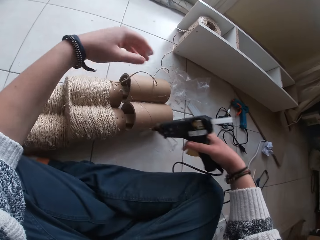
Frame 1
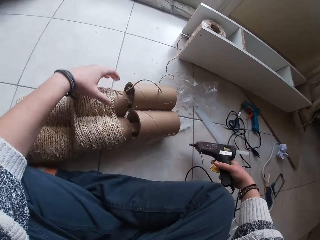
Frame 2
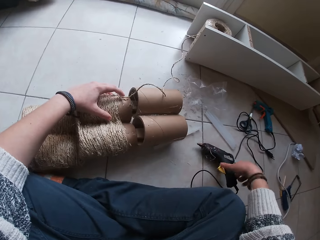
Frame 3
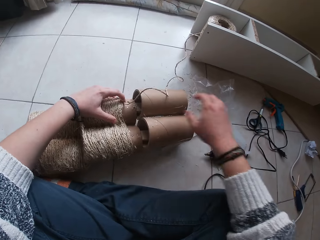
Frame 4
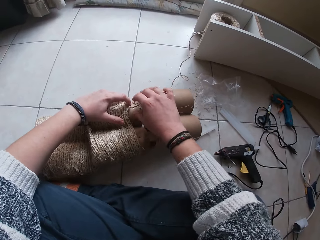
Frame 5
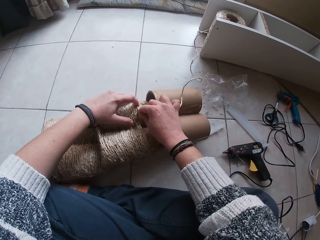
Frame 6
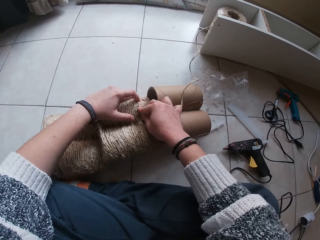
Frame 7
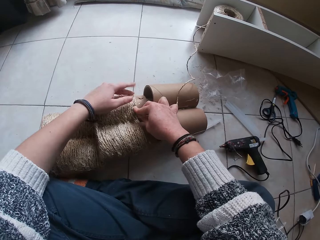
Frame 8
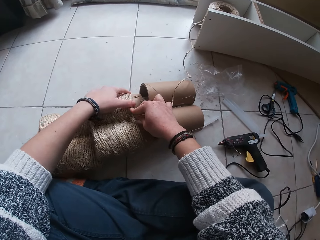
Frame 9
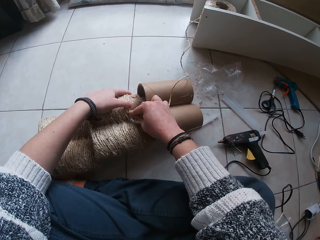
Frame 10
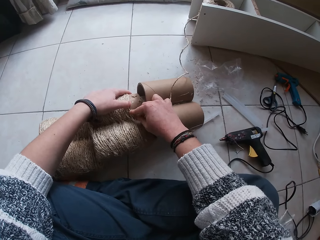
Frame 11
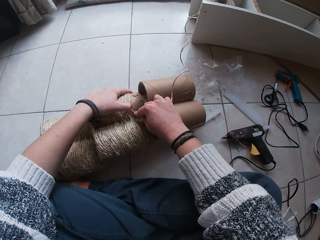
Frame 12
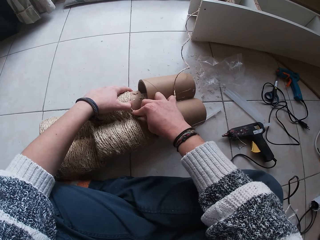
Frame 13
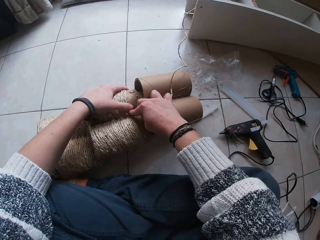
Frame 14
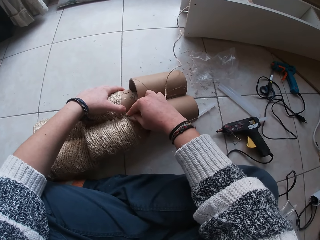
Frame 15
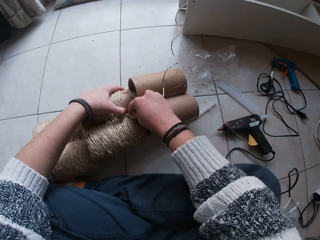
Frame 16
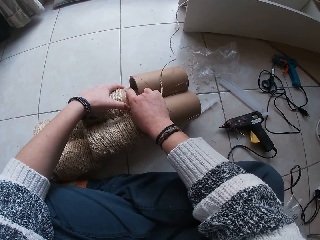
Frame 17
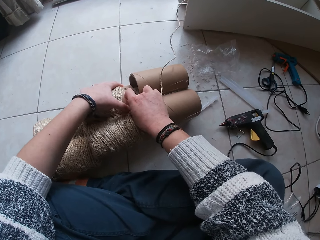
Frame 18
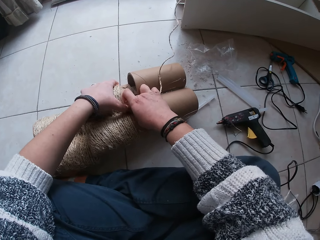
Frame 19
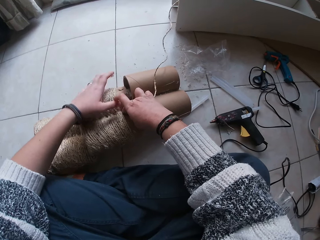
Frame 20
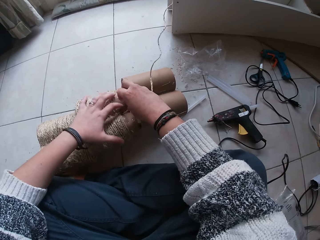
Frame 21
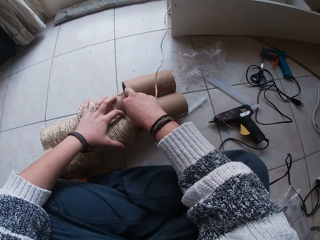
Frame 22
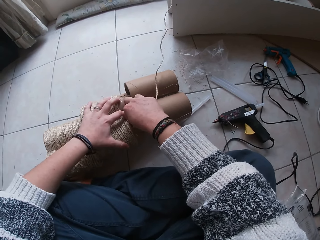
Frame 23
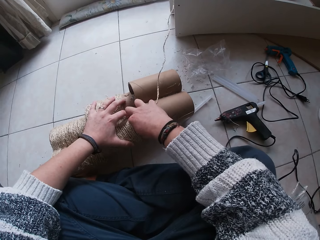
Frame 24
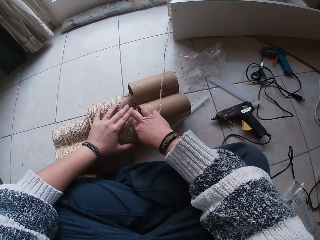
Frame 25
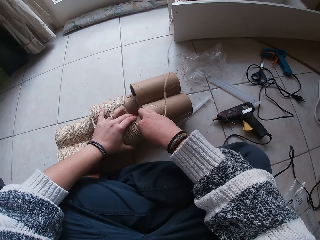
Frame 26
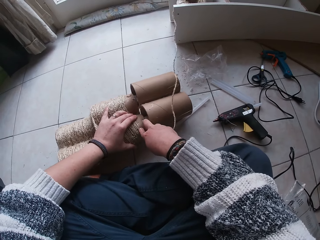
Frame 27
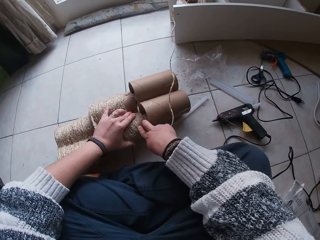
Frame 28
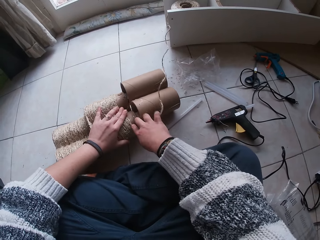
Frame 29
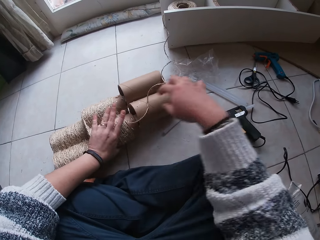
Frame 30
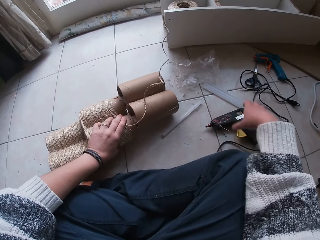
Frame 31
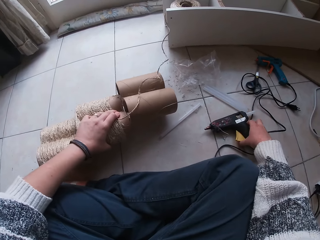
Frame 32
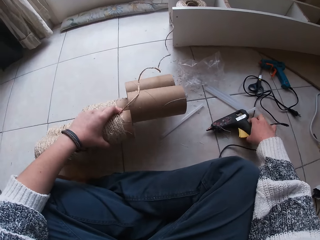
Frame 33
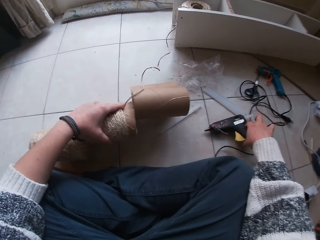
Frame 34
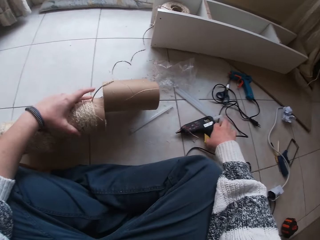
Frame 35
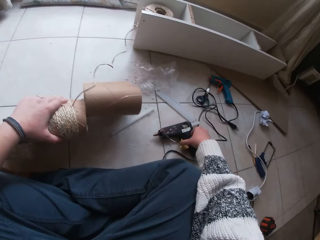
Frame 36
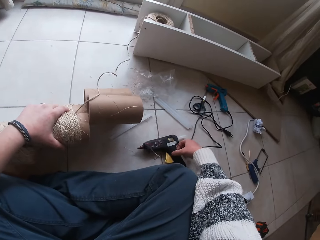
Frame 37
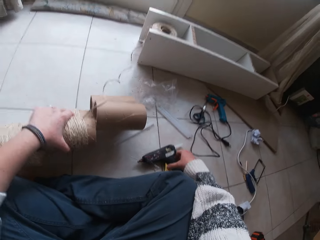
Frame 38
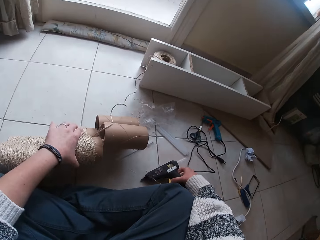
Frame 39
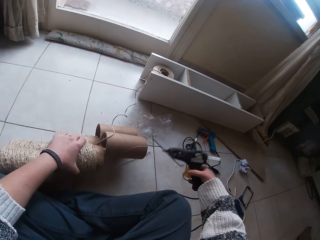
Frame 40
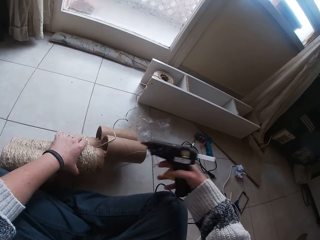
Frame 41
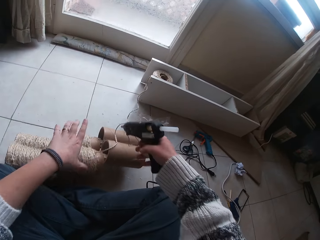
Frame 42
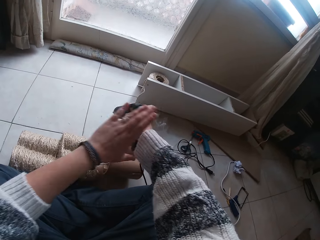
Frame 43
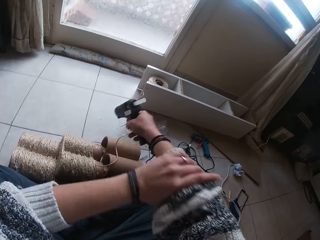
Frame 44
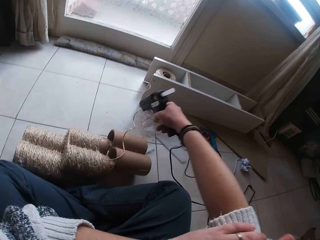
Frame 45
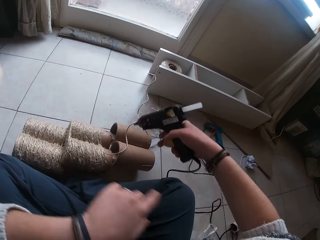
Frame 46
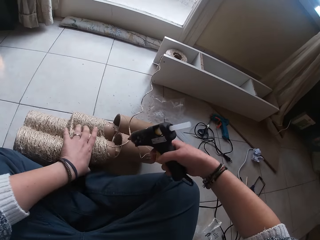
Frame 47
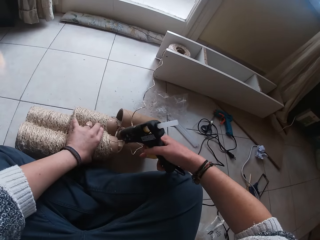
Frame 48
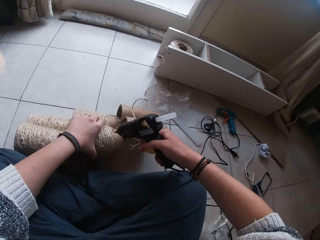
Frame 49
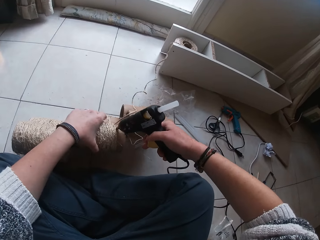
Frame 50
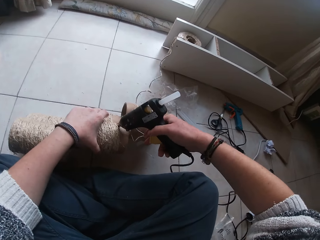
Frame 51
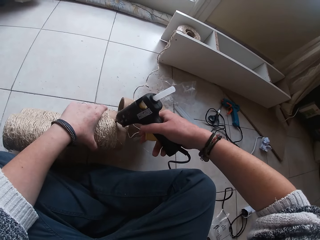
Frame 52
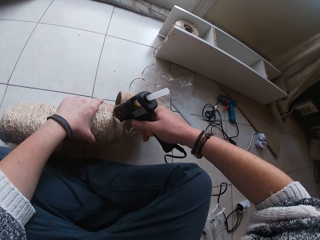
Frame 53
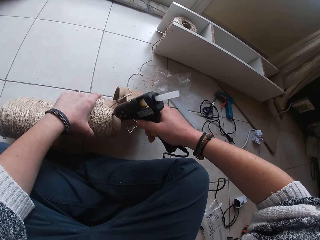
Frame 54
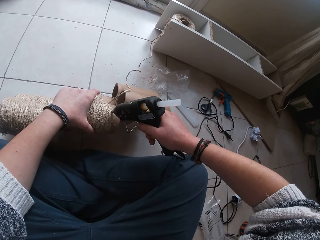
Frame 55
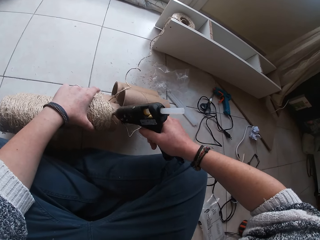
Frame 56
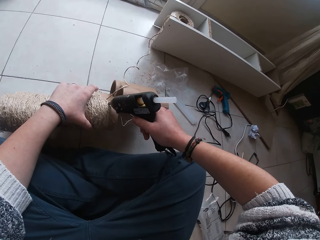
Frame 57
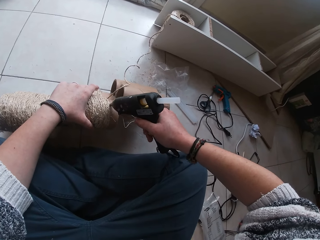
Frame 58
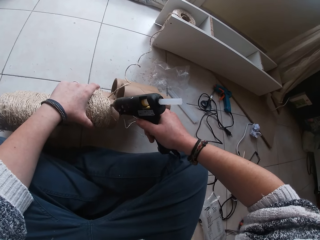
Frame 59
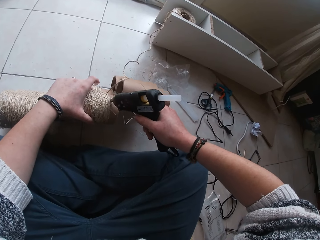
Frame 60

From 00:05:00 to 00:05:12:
The camera wearer places the glue gun on the floor with her right hand. She lays the manila rope on the paper board core or cardboard tower with both hands. She picks up the glue gun on the floor with her right hand. She turns the cardboard tower. She holds the glue gun. She pulls up her right hand sleeve with her left hand. She applies glue from the glue gun in her right hand on the paper board core on the floor.

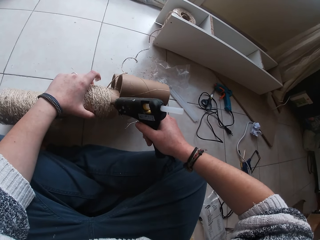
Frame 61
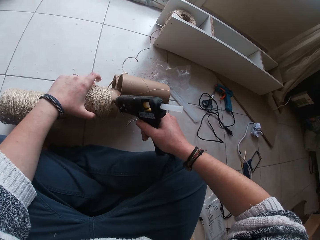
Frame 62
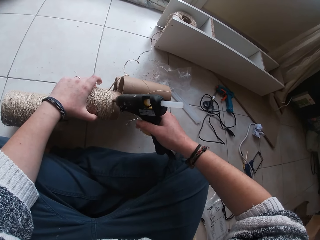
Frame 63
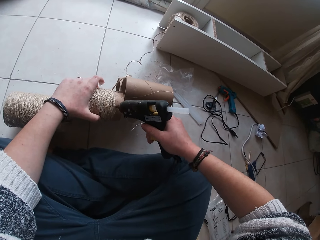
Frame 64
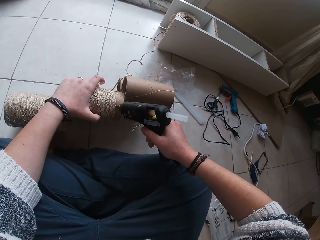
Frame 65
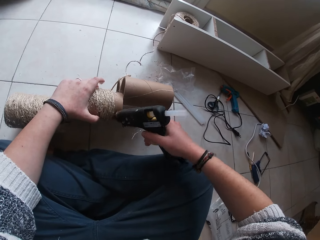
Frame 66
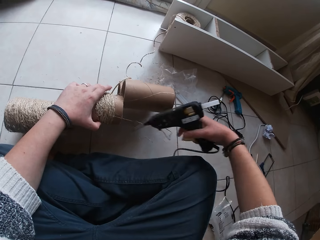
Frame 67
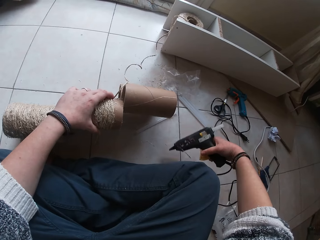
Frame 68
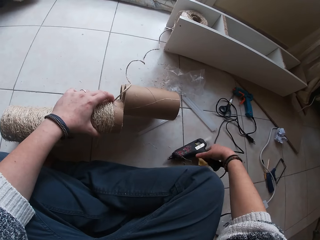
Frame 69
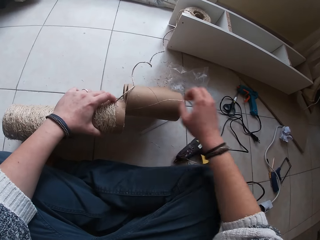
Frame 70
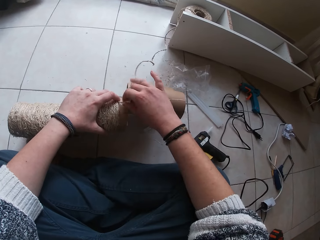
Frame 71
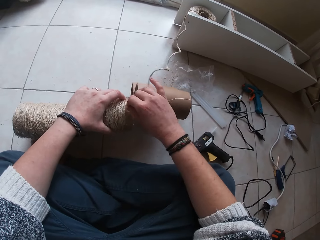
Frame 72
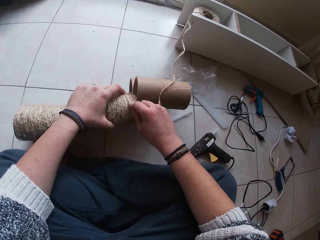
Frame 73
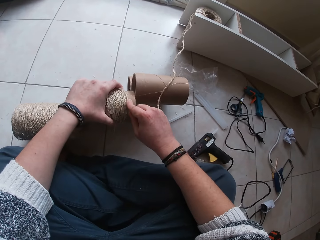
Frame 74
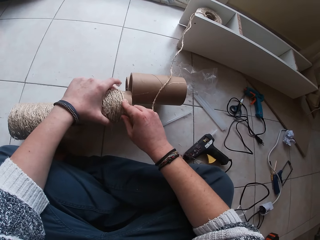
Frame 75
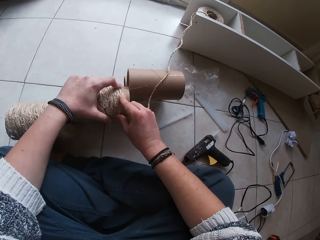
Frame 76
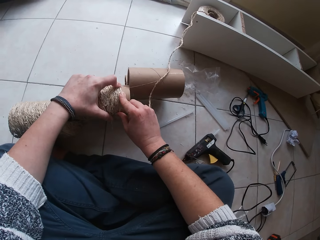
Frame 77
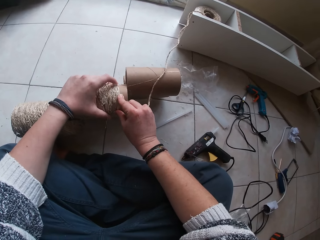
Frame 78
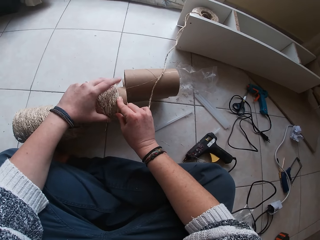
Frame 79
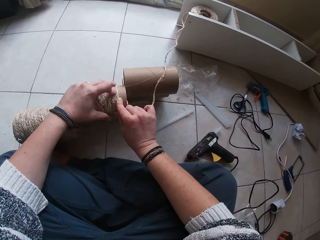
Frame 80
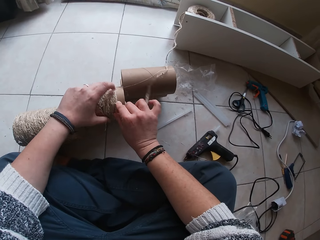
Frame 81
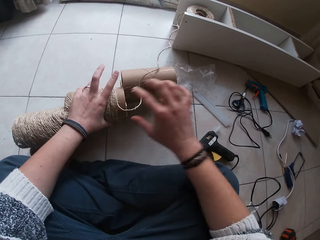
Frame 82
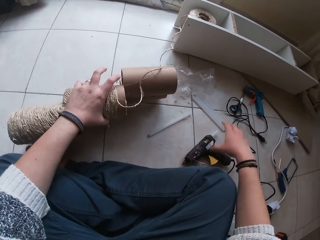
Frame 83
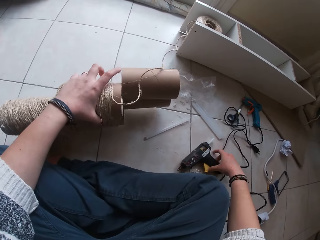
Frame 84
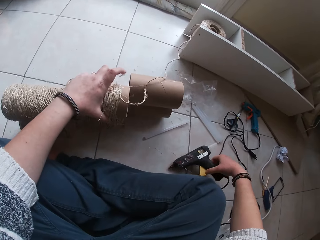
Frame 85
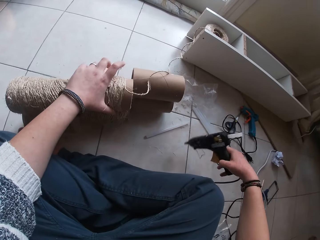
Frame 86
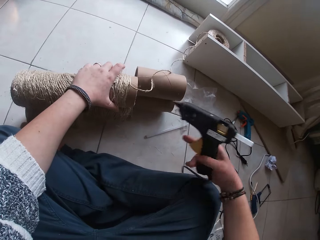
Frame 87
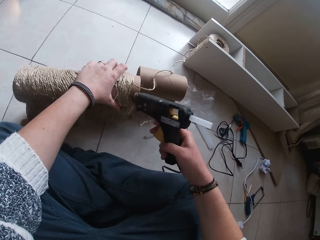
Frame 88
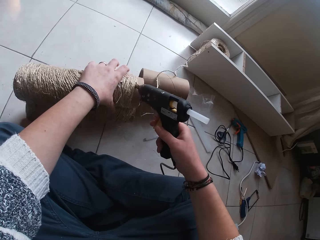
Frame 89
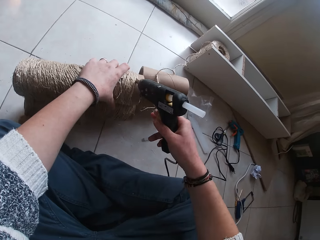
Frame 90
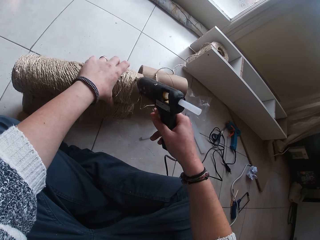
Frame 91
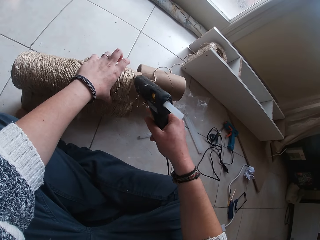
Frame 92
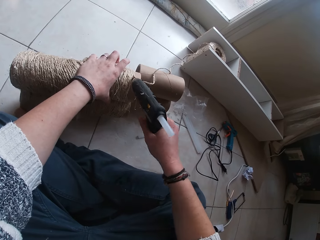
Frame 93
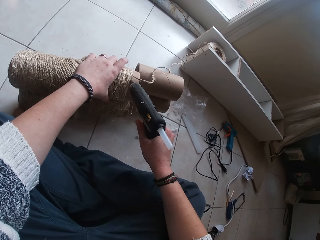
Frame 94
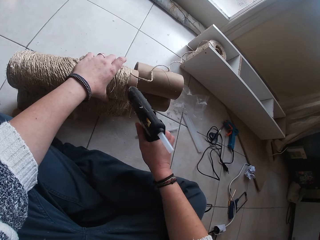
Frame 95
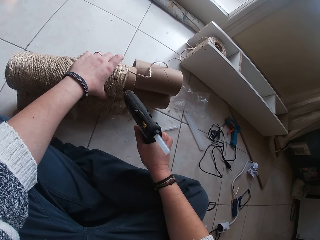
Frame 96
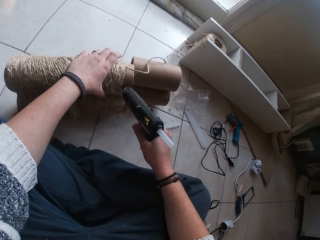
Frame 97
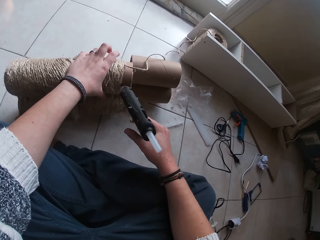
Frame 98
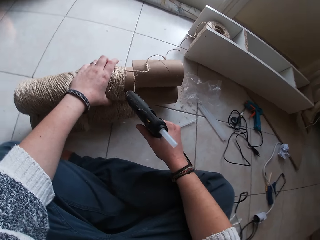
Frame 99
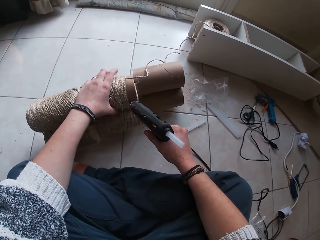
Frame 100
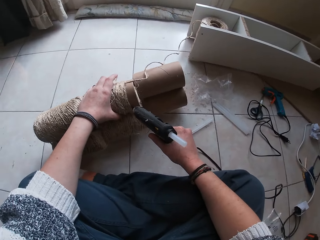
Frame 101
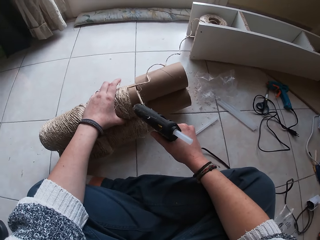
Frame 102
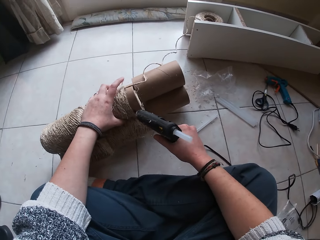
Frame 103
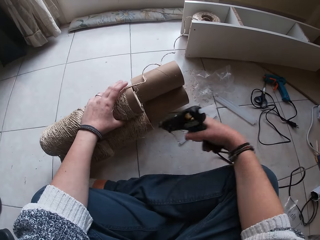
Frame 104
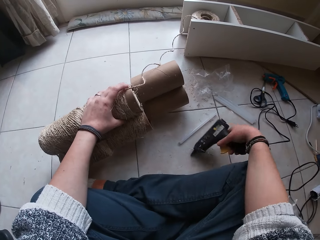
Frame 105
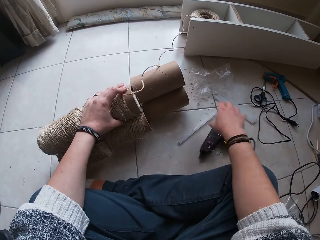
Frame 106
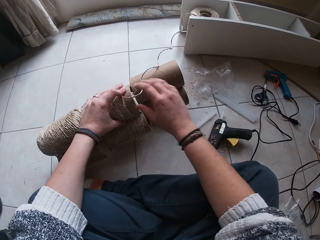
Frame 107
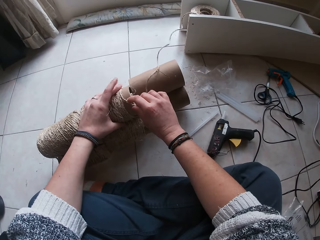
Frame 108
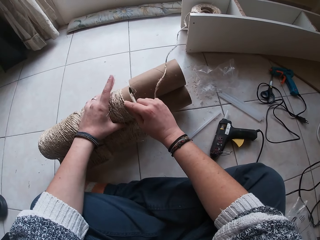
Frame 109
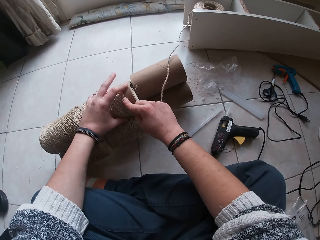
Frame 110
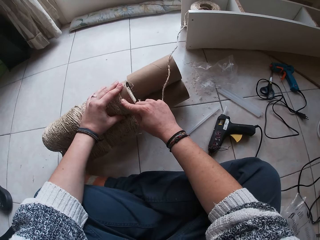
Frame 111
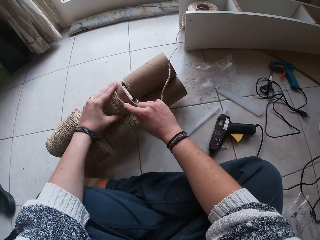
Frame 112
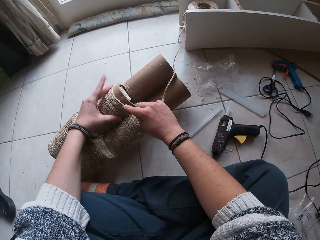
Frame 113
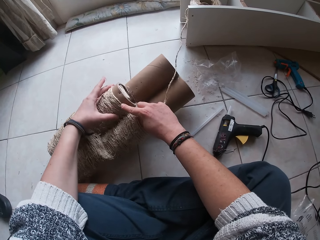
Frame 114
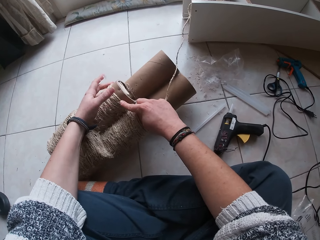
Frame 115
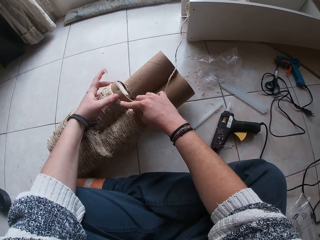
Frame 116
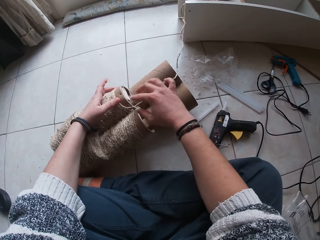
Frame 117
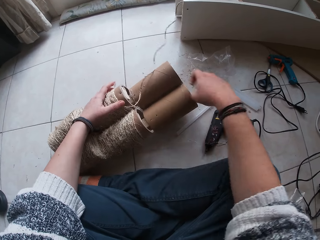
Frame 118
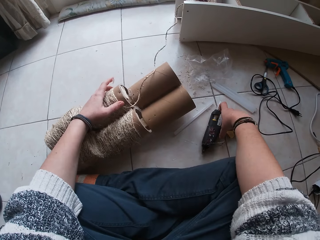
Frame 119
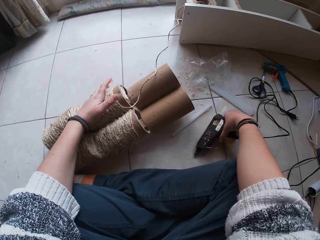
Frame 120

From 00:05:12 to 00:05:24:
The camera wearer holds the cardboard tower or paper board core. She places the glue gun on the floor with her right hand. She lays the manila rope on the paper board core with her right hand. She picks up the glue gun on the floor with her right hand. She holds the cardboard tower. She applies glue from the glue gun in her right hand on the paper board core on the floor. She holds the cardboard tower again. She holds the cardboard tower. She places the glue gun on the floor with her right hand. She lays the manila rope on the paper board core with her right hand.
